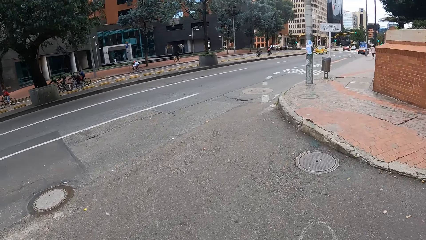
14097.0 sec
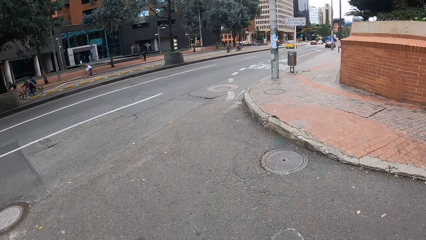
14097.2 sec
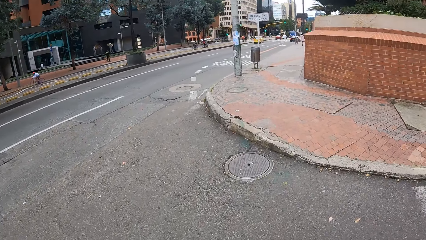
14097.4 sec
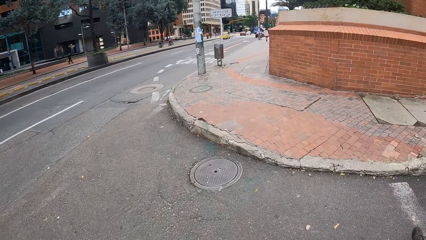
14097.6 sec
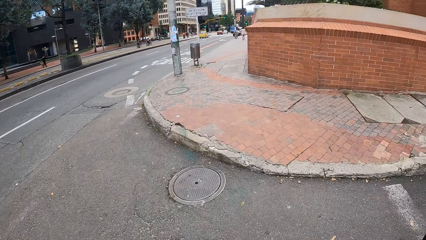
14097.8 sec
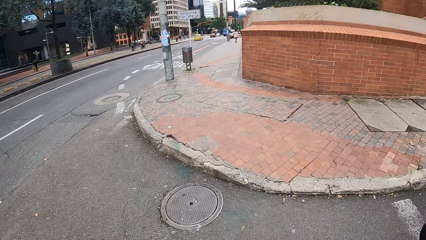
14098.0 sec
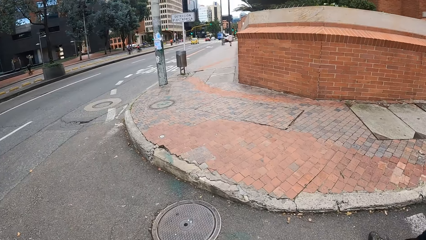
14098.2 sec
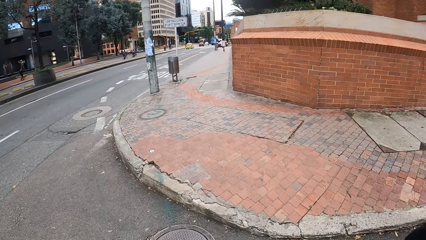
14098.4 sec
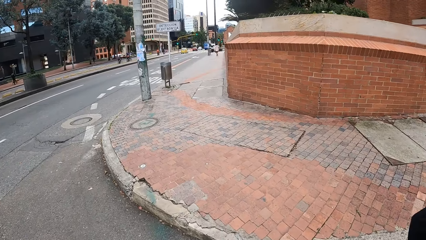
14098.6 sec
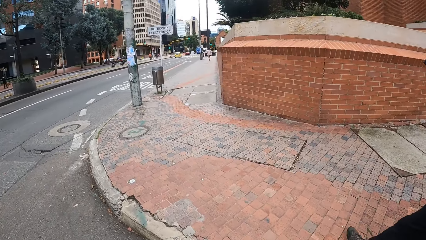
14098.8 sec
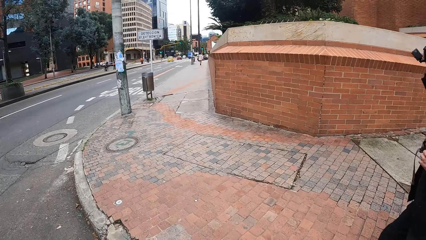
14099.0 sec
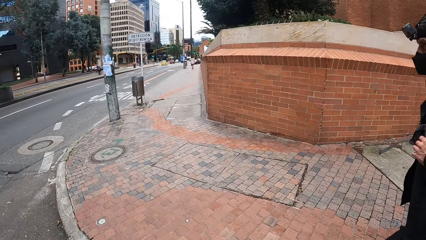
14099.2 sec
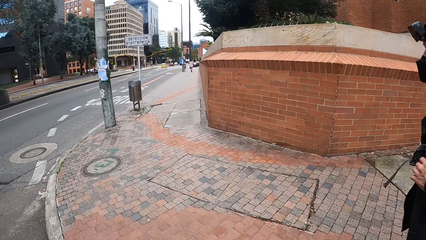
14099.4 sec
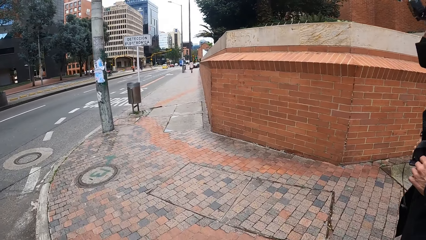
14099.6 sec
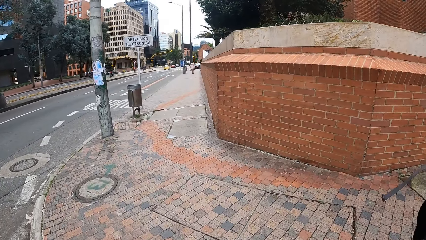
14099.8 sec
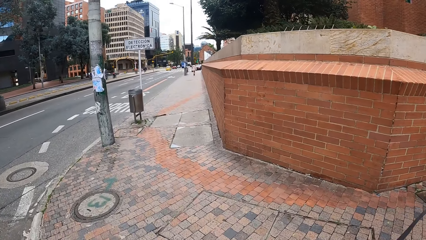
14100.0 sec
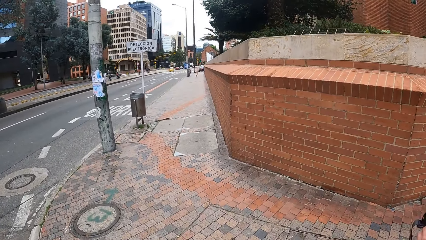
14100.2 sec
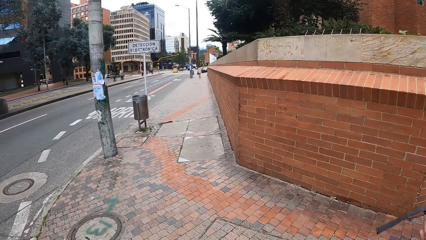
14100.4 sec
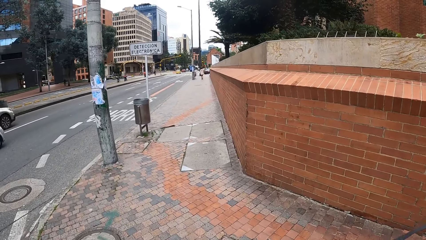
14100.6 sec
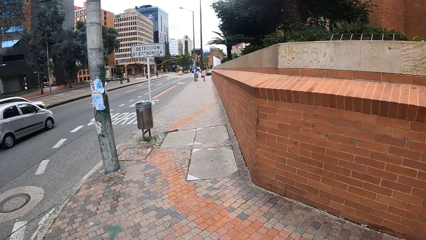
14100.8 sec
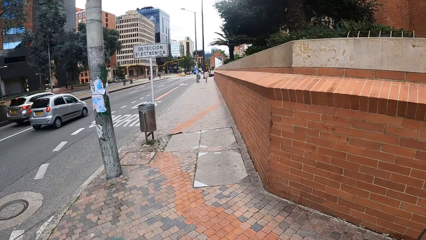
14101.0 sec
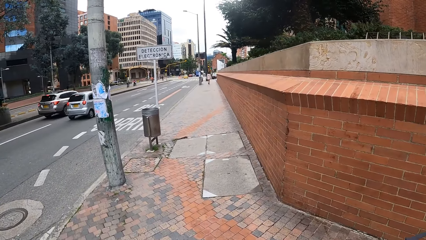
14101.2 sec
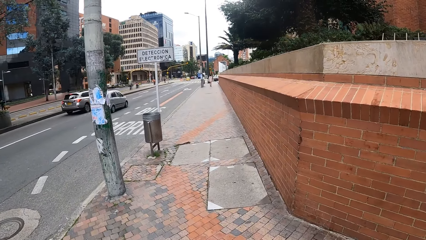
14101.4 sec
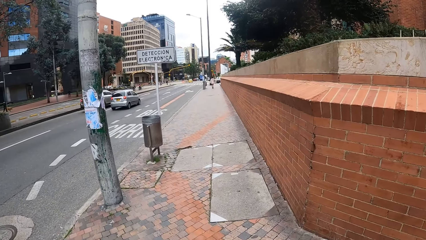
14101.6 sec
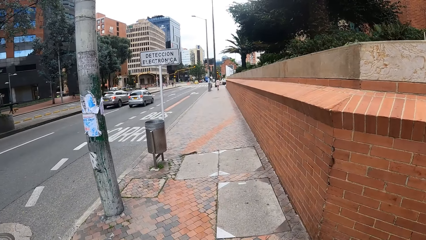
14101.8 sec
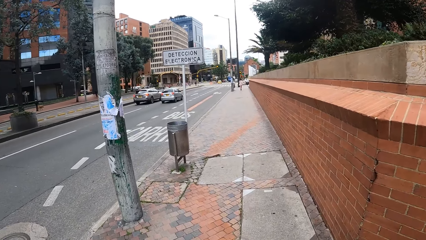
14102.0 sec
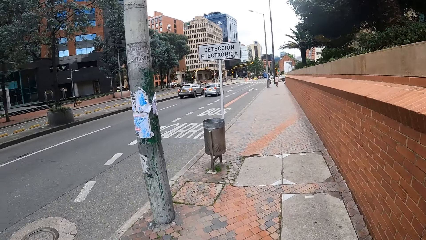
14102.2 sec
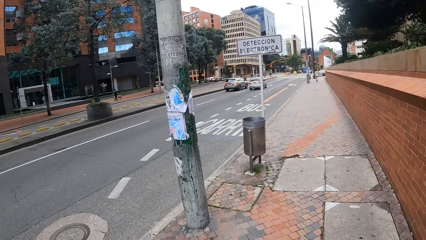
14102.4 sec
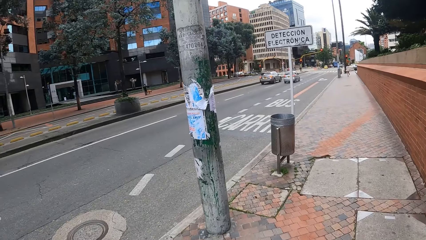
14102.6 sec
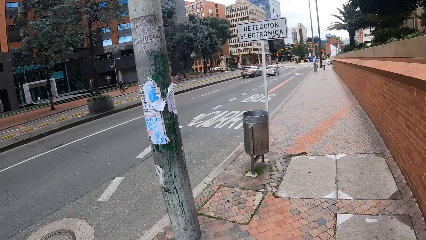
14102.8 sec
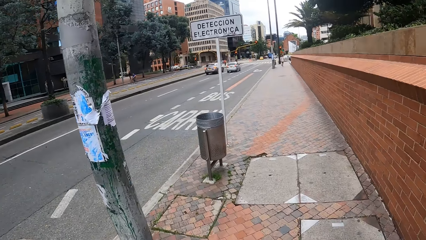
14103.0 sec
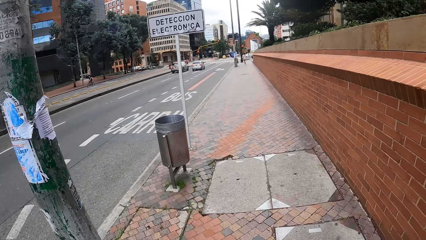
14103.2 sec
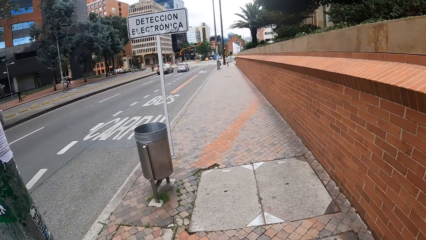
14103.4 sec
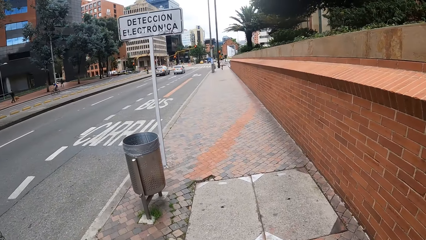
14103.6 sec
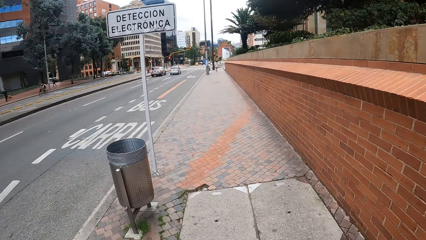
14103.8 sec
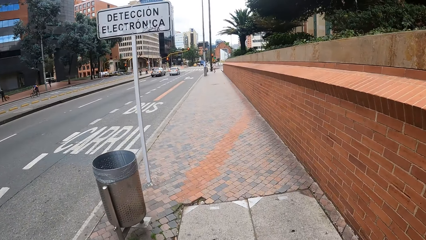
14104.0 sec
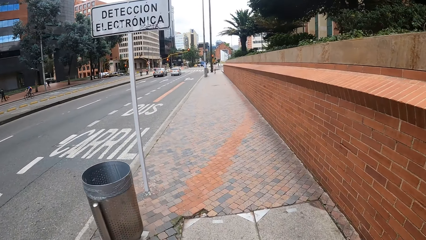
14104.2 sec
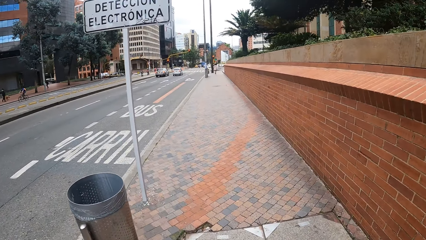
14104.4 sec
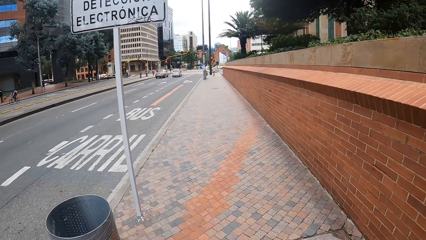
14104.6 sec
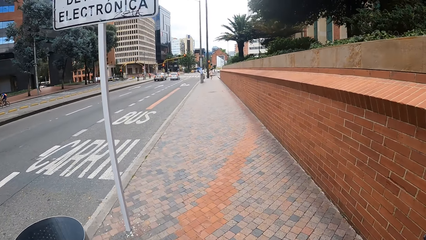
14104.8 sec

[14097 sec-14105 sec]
The camera wearer walks down the pathway on the road with the group of people.

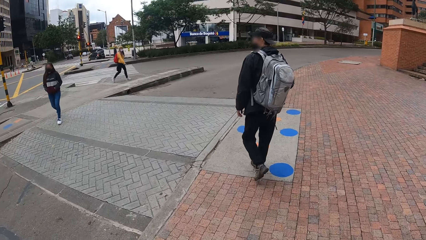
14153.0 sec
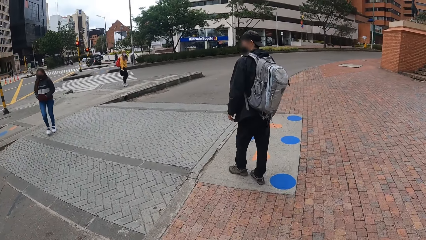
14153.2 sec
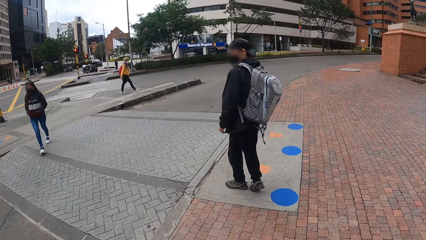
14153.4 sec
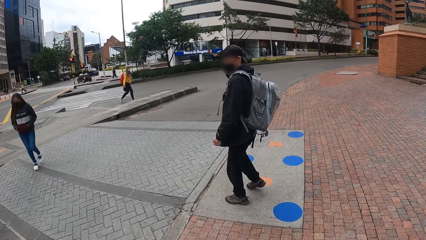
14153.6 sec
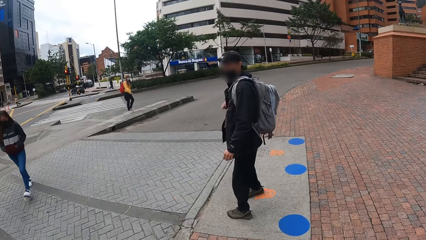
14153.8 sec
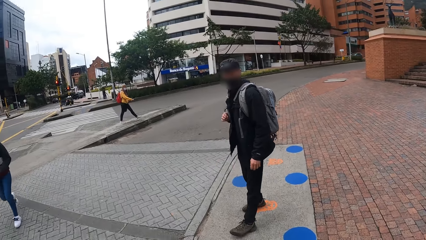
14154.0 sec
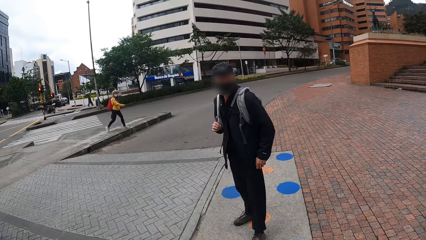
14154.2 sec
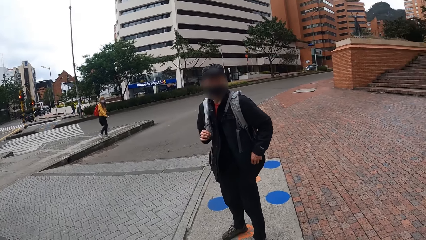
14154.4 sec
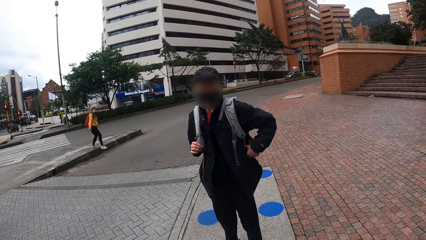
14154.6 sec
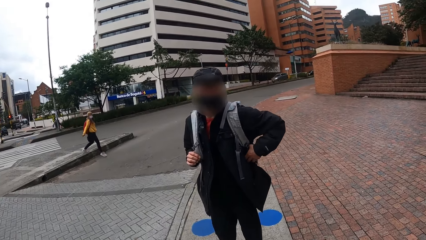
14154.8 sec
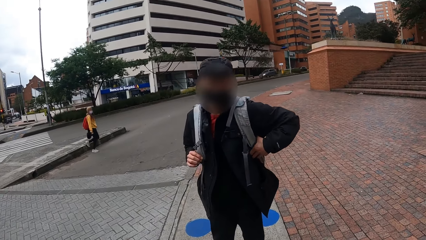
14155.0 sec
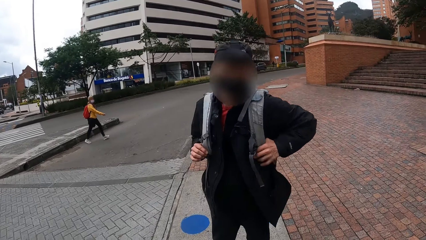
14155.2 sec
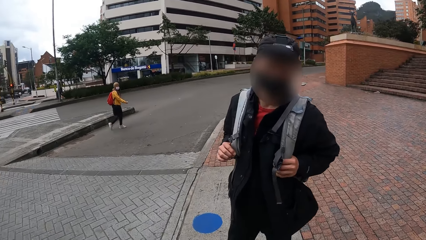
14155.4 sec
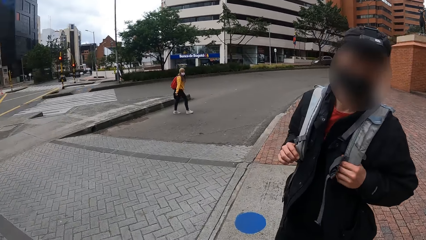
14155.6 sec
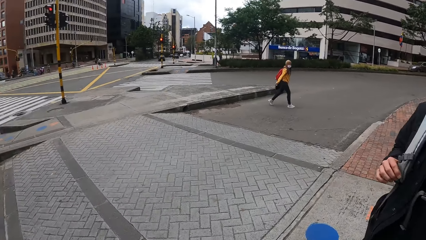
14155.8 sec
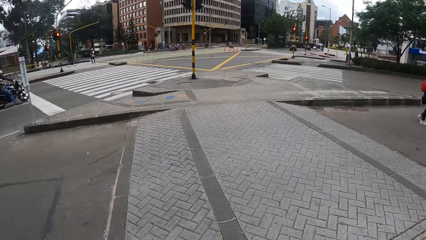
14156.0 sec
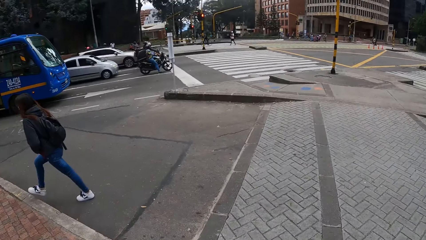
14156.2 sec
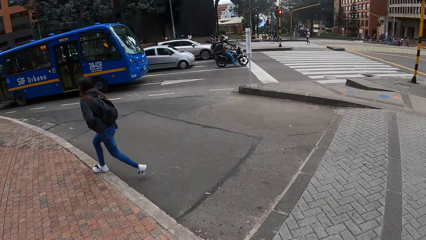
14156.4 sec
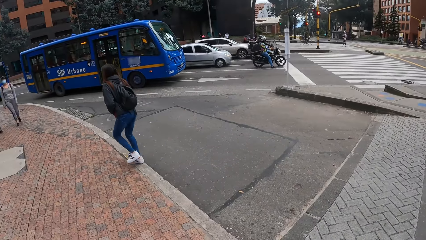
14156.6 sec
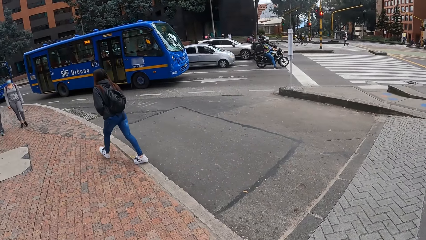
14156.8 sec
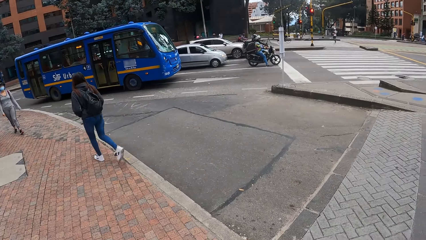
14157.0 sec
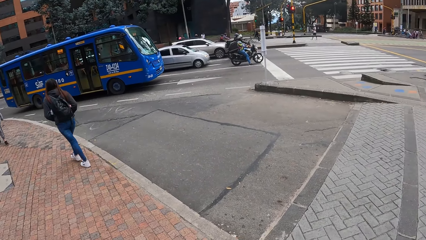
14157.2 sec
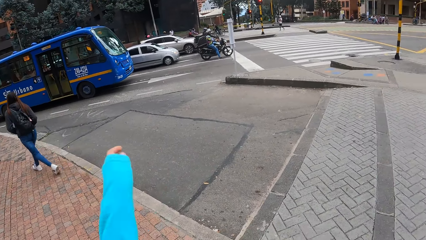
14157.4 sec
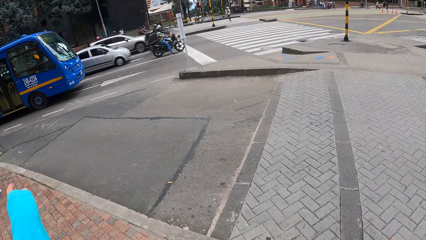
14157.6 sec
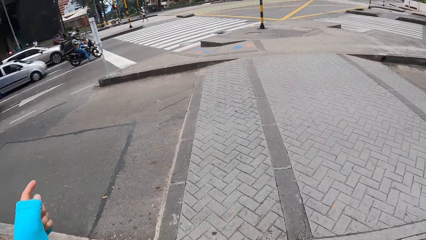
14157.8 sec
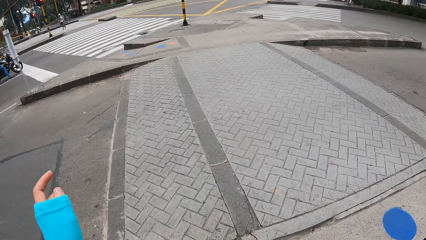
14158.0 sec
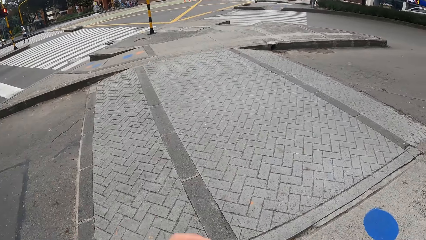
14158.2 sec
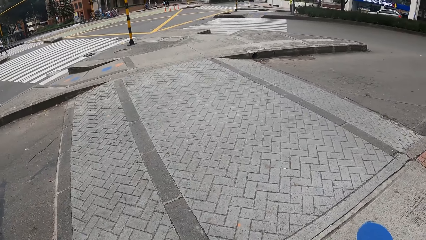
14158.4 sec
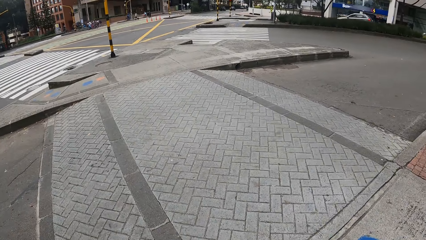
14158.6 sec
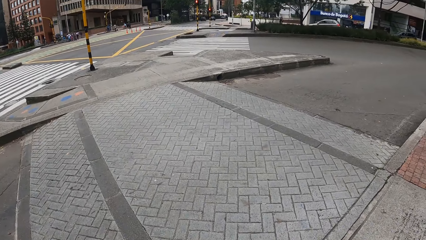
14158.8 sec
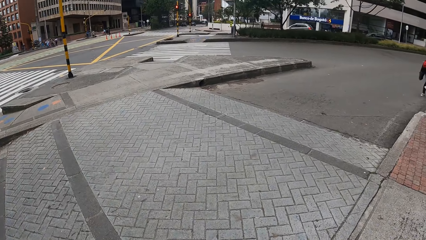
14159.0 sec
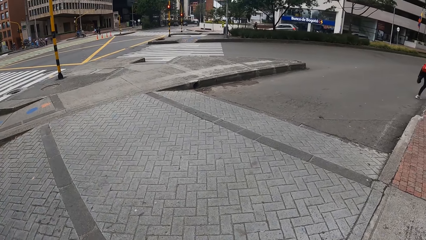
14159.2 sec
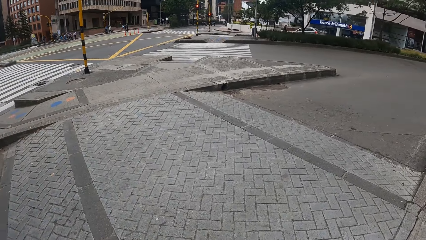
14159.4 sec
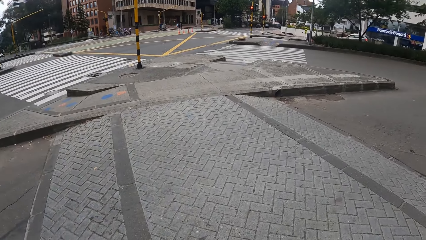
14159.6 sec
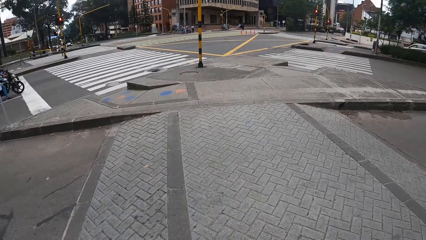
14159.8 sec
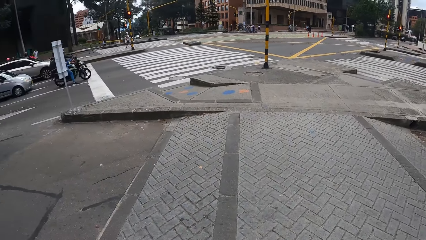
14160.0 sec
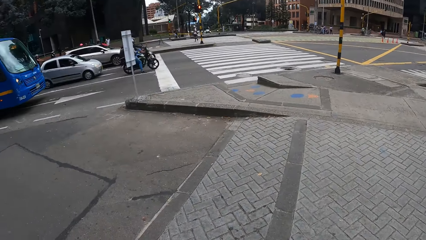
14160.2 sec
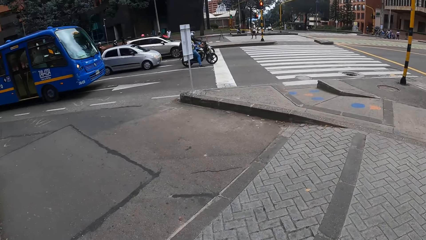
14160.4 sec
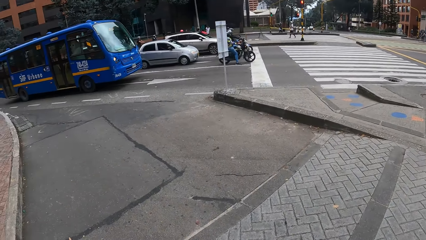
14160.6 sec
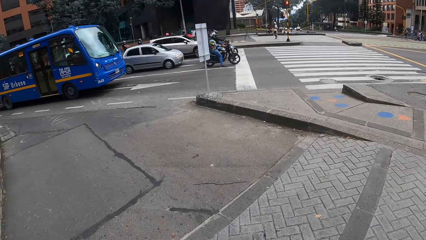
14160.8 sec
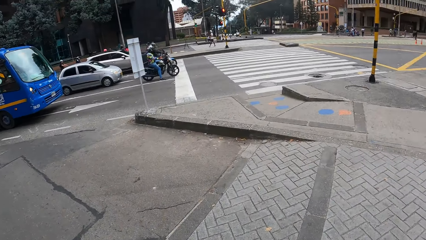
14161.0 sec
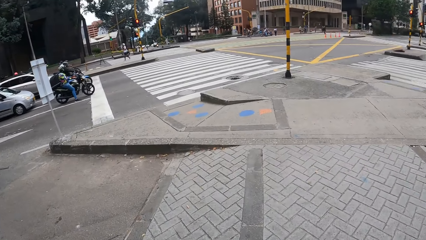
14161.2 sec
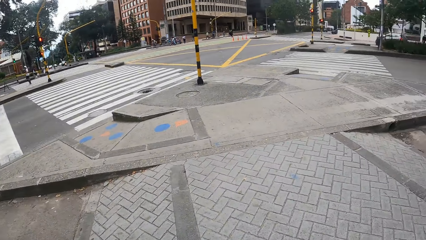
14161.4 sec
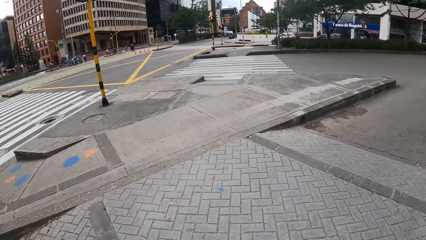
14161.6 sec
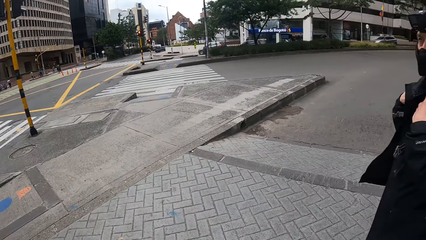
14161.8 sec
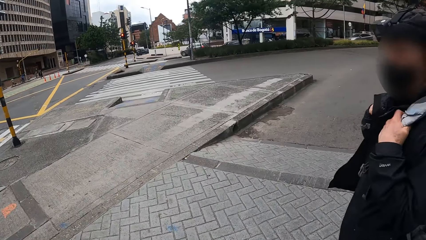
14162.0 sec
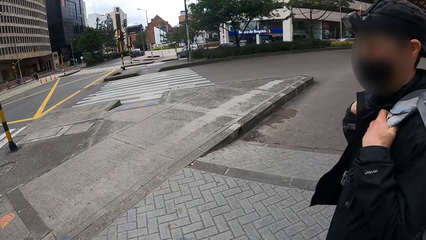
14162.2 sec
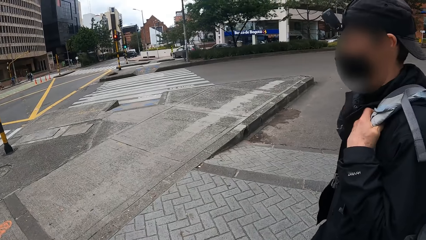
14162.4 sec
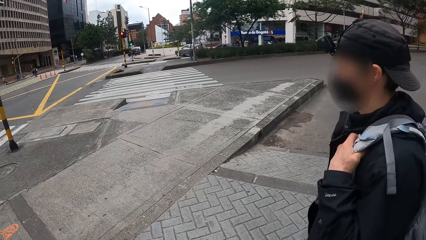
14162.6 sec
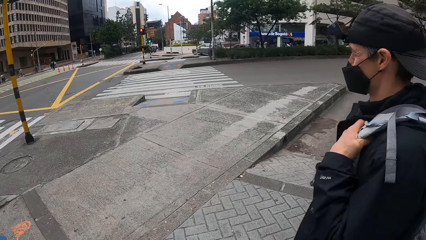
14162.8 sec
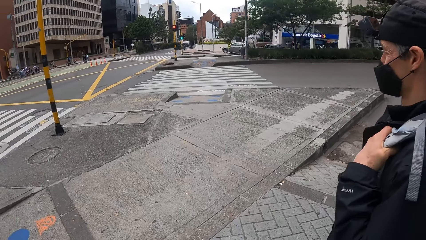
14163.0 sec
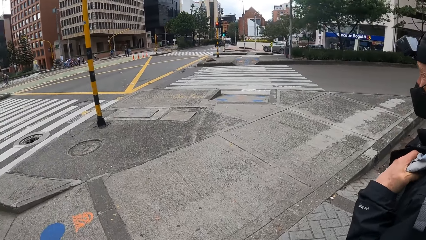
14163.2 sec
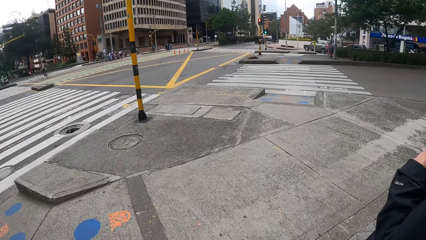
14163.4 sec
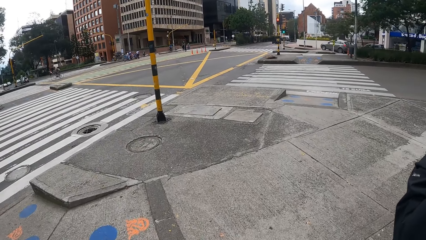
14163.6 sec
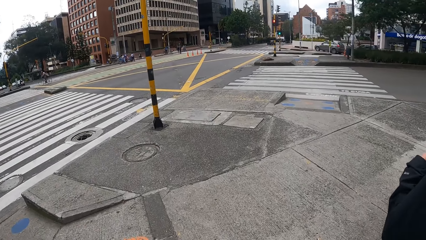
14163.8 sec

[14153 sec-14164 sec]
The man turns at the group of people. The camera wearer looks around the road. She points her left hand towards the road. She crosses a road with the group of people. She looks around the road.
